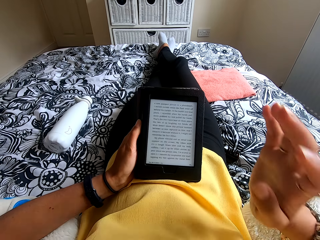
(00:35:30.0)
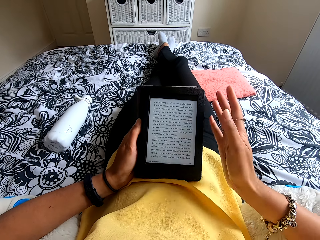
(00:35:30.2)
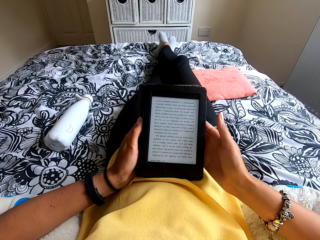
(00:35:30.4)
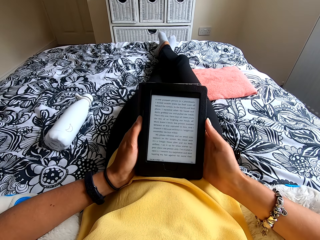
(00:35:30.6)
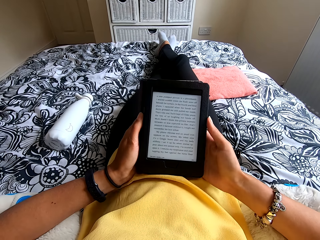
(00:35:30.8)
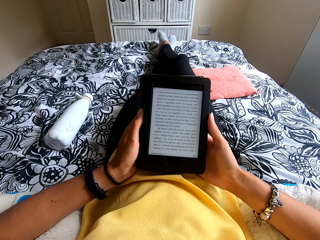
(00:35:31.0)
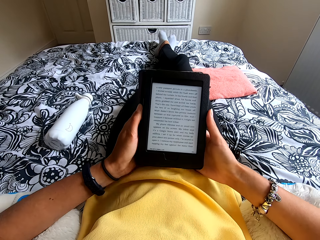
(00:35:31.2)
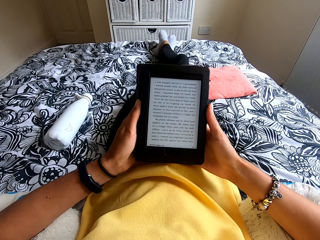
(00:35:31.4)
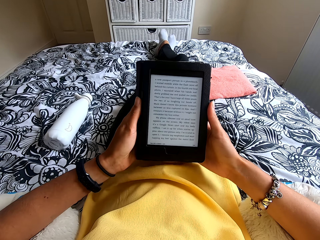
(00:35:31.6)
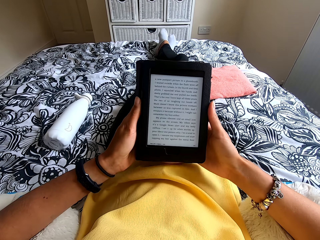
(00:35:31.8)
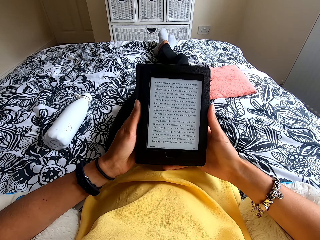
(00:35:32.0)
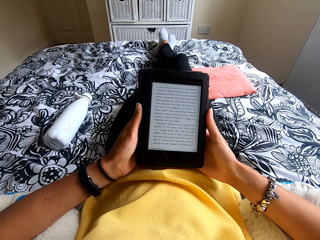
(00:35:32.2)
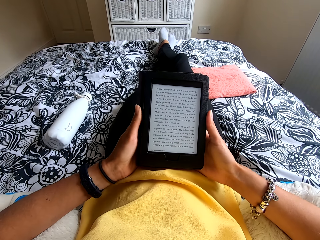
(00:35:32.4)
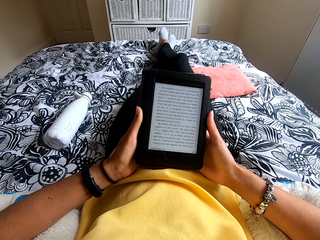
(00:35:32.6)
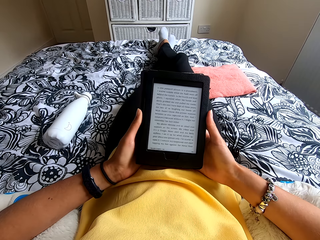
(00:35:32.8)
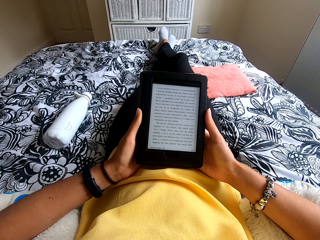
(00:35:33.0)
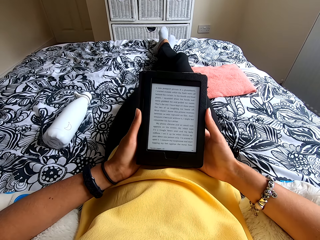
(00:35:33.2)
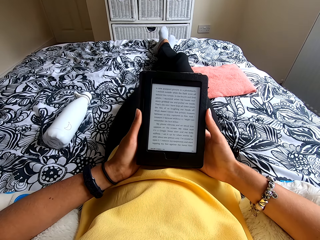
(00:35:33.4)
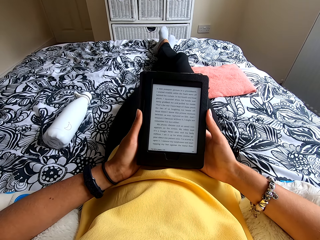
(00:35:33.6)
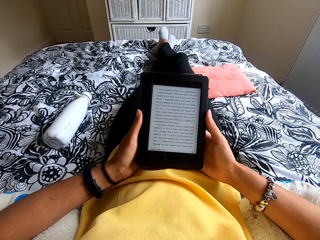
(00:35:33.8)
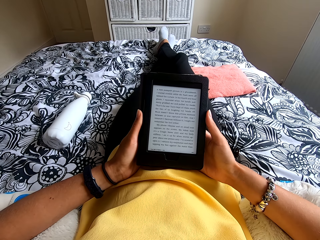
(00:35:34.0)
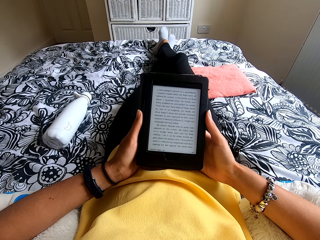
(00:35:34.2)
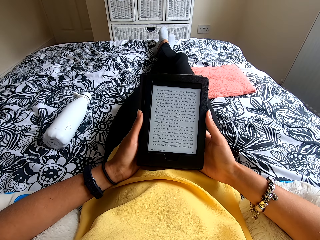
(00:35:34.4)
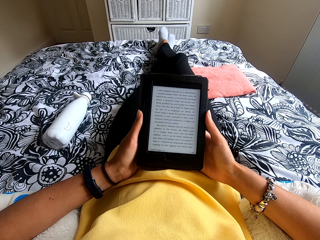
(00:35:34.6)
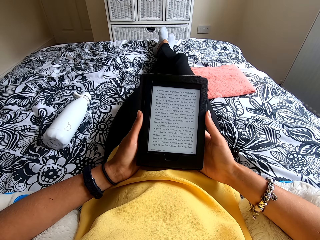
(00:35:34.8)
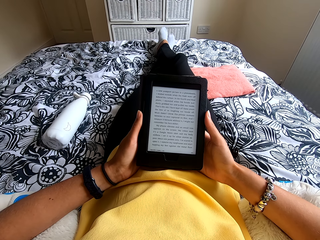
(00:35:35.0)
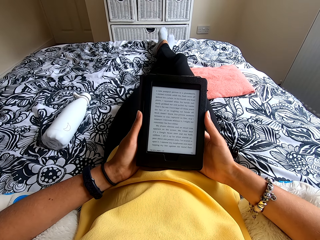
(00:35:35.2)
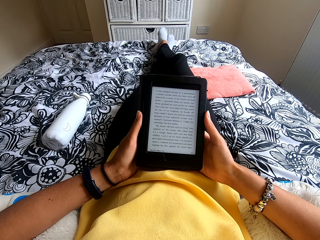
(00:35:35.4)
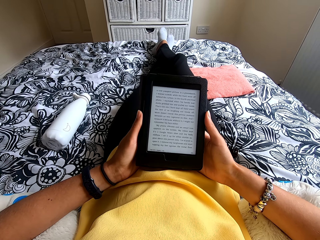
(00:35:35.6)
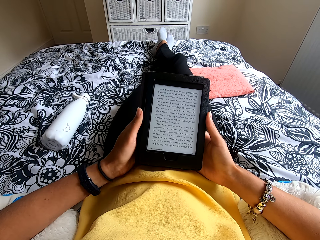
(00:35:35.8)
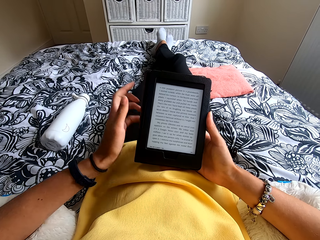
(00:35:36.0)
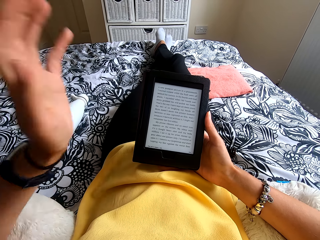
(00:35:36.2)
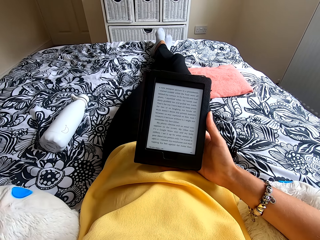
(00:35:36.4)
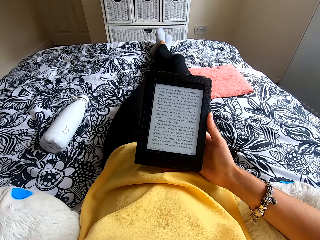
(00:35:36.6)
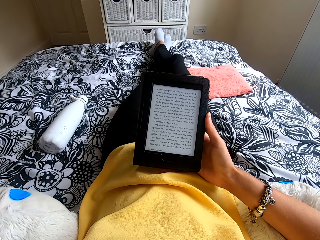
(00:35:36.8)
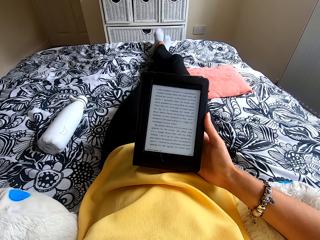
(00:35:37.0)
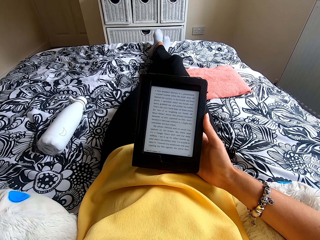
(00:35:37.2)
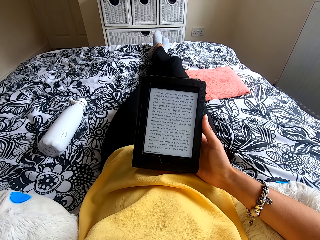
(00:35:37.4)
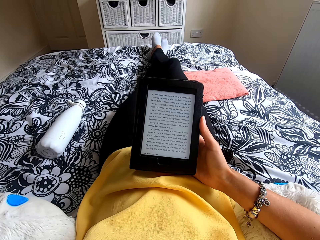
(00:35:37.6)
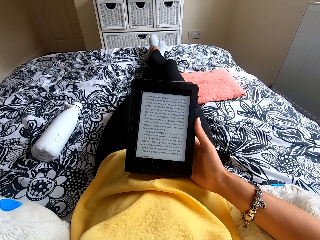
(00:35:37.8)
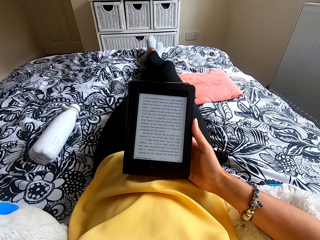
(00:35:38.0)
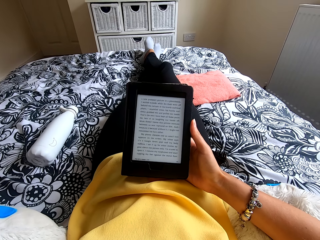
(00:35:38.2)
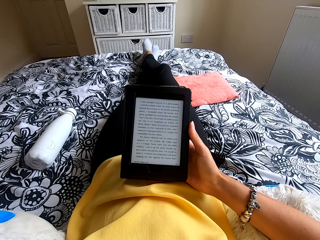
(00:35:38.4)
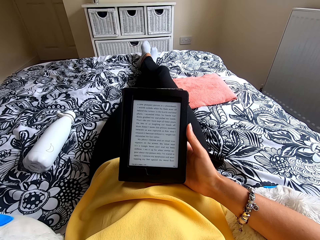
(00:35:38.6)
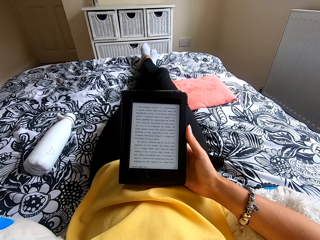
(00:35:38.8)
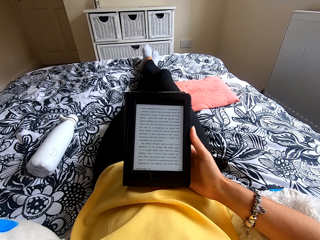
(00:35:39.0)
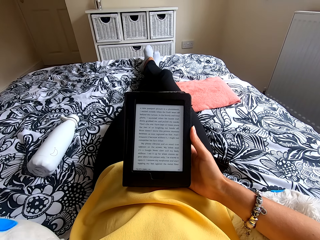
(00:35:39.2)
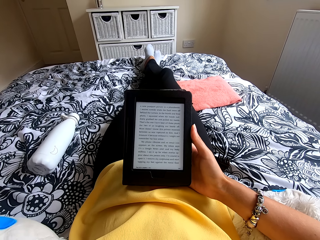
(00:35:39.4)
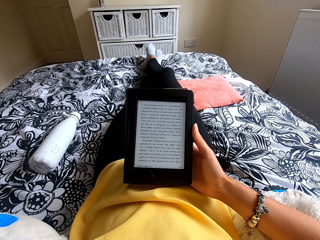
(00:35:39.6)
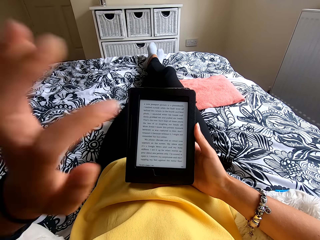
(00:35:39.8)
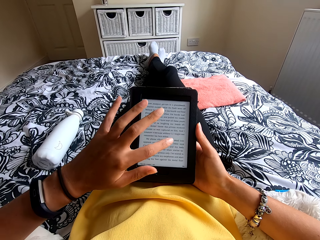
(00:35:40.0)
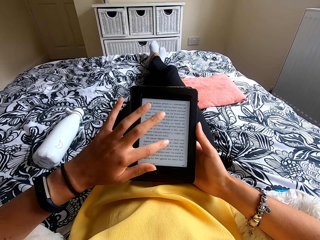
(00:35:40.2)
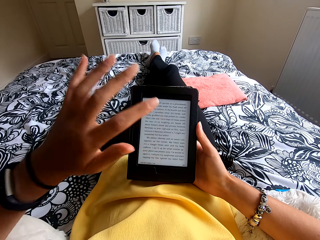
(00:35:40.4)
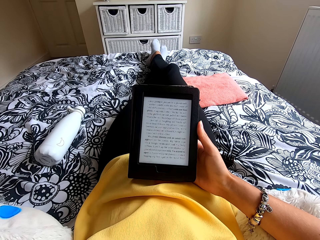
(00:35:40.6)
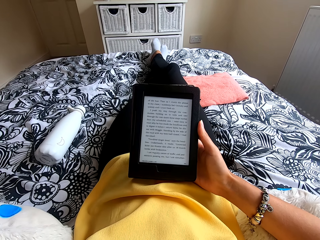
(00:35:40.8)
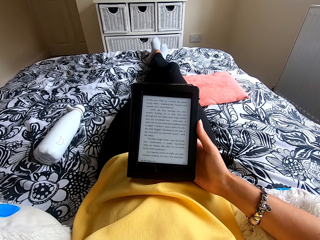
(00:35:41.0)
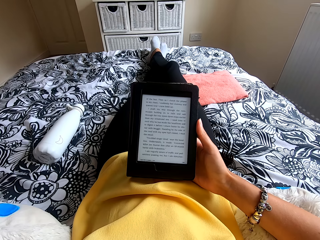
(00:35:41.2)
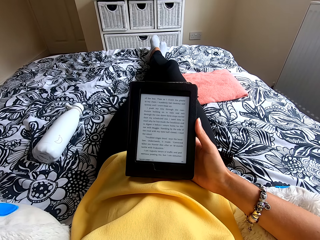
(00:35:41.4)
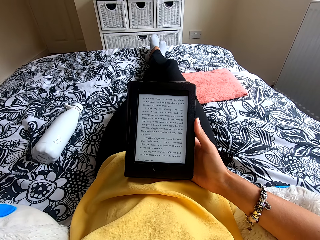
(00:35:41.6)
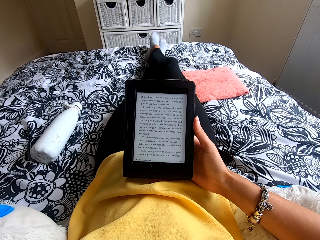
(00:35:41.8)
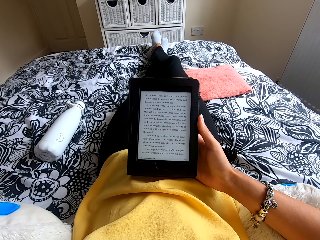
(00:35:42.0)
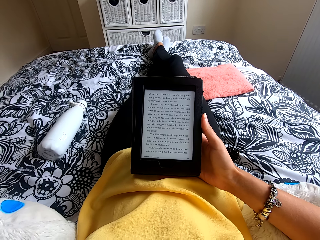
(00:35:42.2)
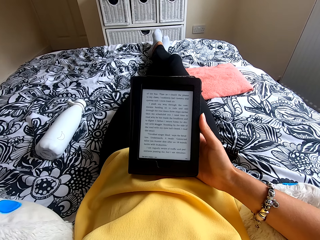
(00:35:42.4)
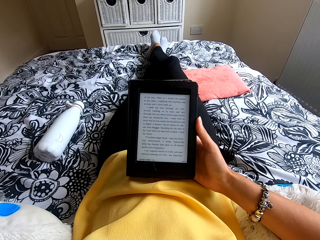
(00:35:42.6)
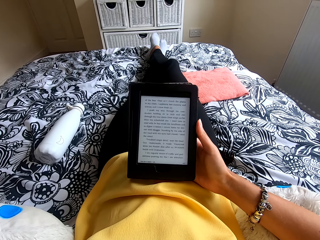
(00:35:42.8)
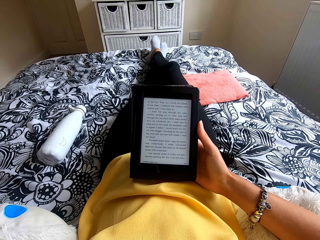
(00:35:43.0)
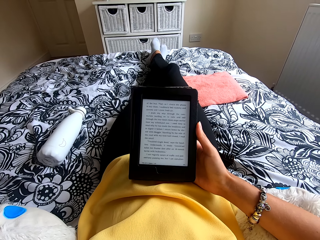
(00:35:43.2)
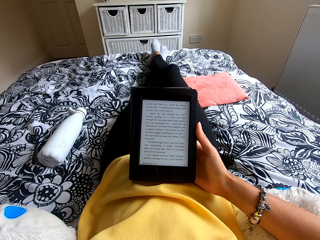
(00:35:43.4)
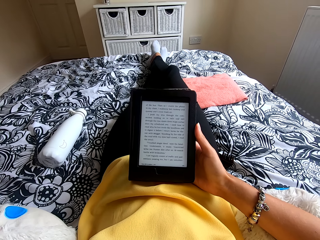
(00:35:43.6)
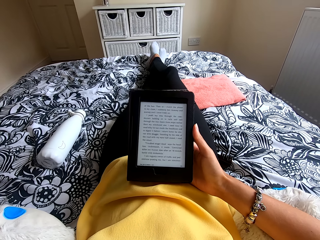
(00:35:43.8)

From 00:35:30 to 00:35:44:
The camera wearer holds the ebook reader with both hands. She reads the ebook reader. She moves the hand to the head. She scratches her head. She presses the ebook reader. She scratches her head and moves the hand to the head.

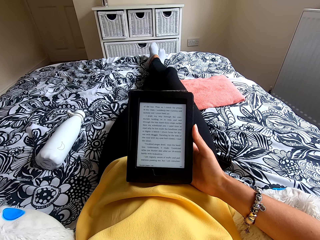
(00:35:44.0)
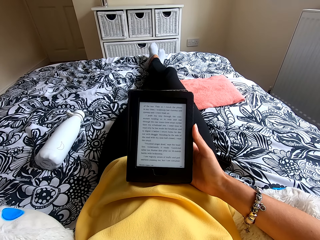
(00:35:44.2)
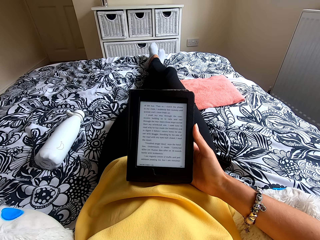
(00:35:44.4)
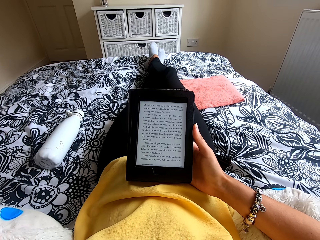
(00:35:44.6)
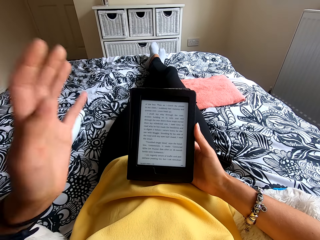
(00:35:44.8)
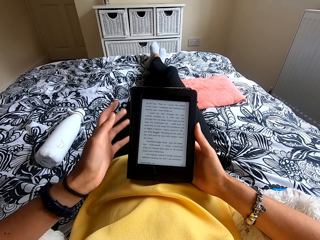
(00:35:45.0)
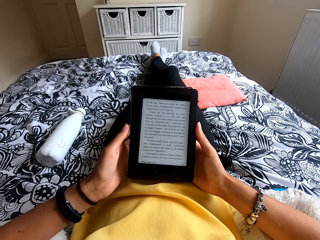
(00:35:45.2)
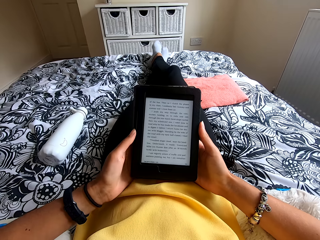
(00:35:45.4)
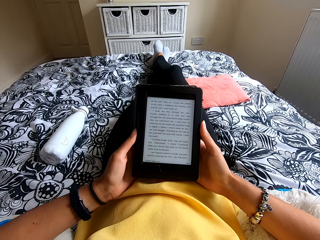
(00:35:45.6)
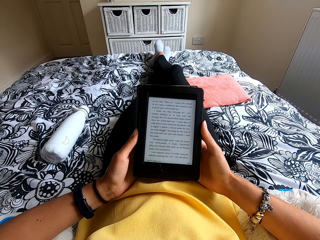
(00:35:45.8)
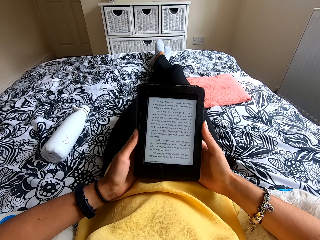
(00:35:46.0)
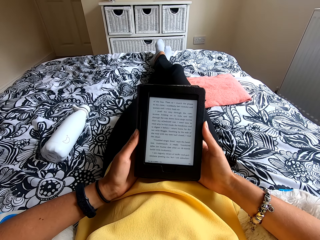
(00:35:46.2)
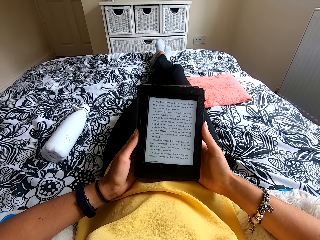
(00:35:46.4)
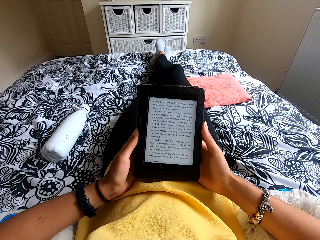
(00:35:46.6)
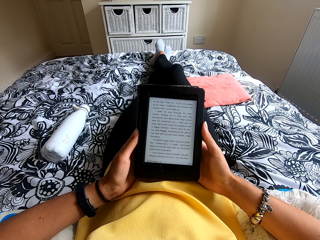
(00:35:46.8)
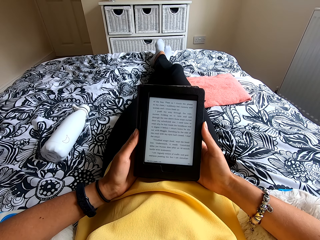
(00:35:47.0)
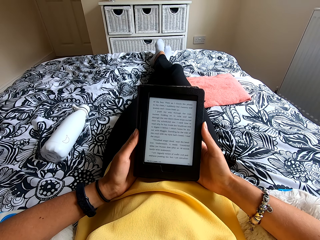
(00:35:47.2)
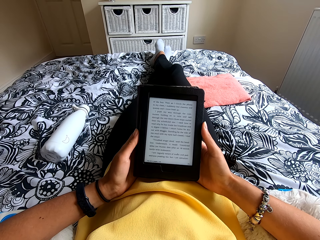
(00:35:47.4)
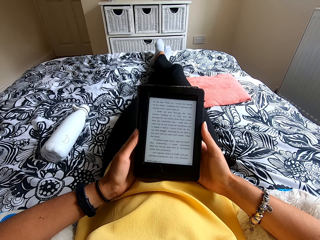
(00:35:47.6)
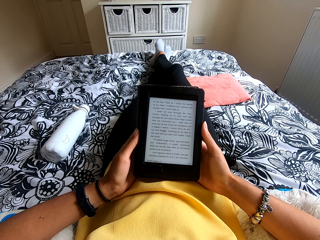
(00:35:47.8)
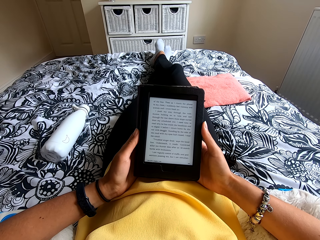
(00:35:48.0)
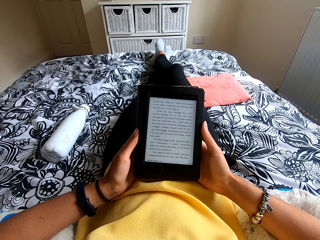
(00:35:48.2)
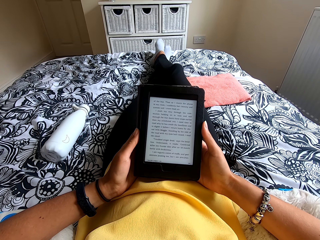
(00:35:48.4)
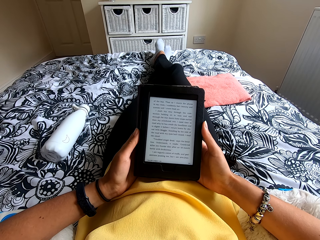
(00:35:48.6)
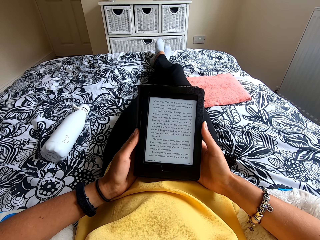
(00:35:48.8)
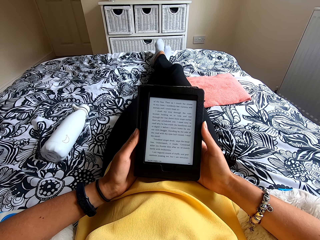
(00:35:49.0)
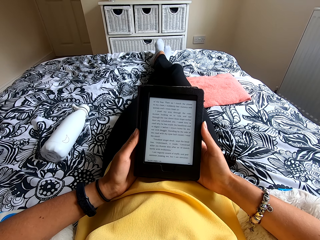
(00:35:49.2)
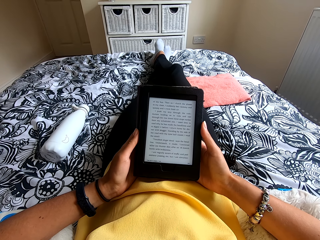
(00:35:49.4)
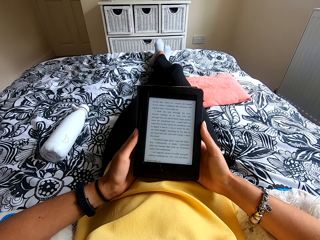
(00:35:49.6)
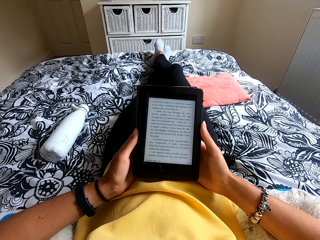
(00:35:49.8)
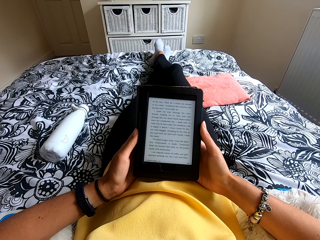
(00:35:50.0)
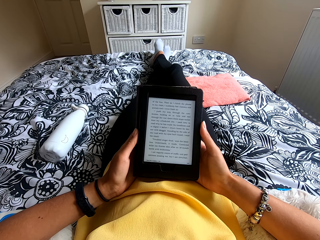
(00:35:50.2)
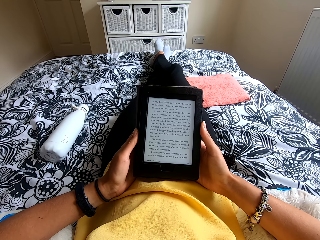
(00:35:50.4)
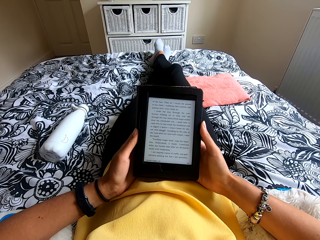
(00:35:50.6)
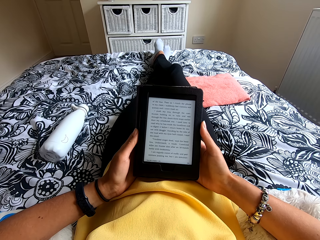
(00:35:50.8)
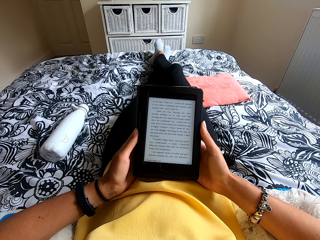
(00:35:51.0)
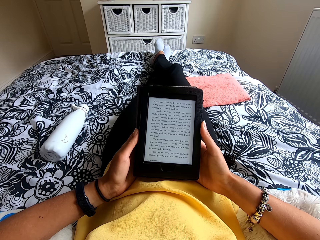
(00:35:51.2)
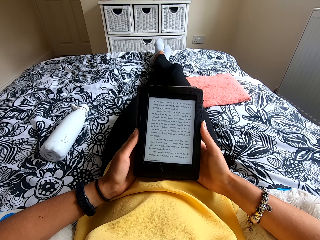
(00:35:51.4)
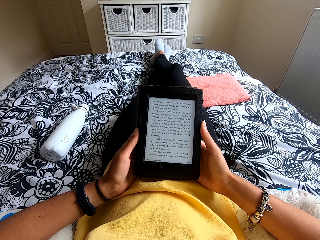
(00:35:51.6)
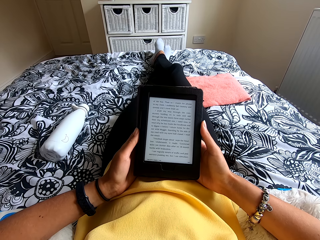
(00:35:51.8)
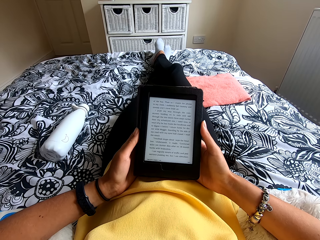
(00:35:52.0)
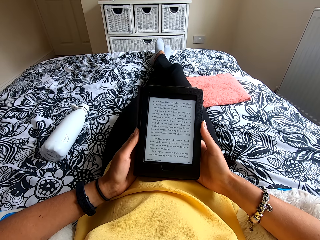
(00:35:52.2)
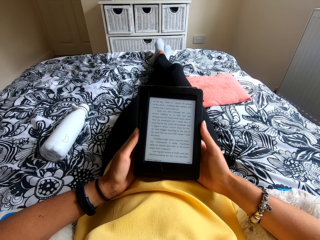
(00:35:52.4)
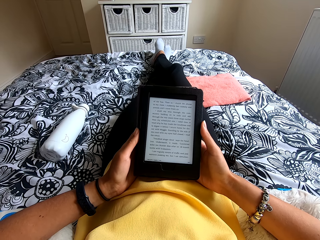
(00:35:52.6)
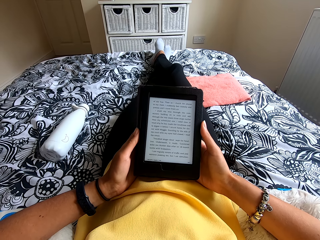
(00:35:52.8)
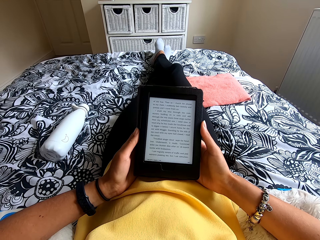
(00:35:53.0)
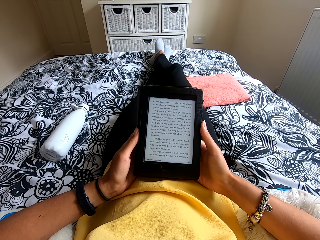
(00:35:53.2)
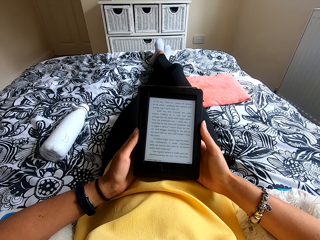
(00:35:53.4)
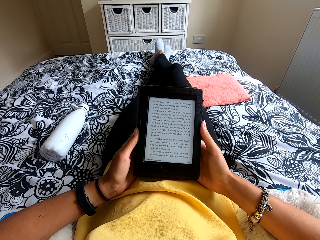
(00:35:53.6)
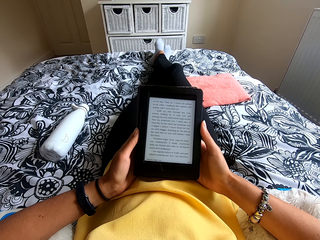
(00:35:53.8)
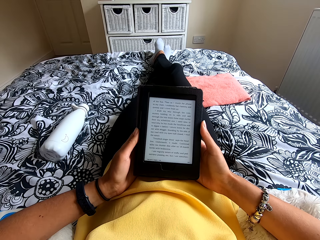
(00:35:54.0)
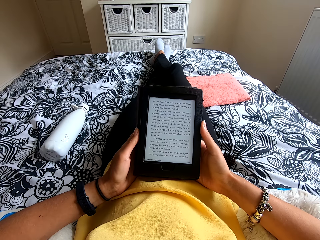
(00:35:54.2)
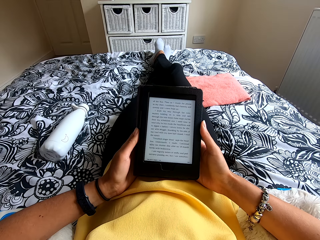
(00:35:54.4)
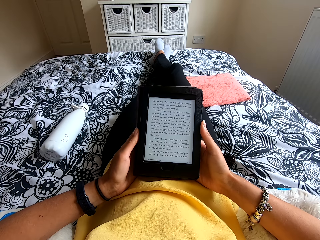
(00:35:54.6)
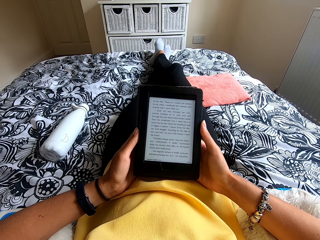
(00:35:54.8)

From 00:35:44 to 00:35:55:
The camera wearer holds the ebook reader with both hands. They read the ebook reader.
